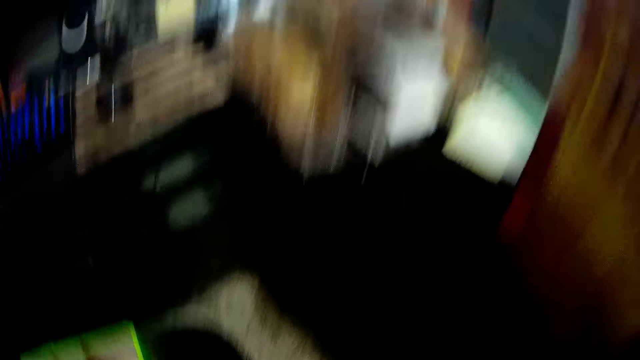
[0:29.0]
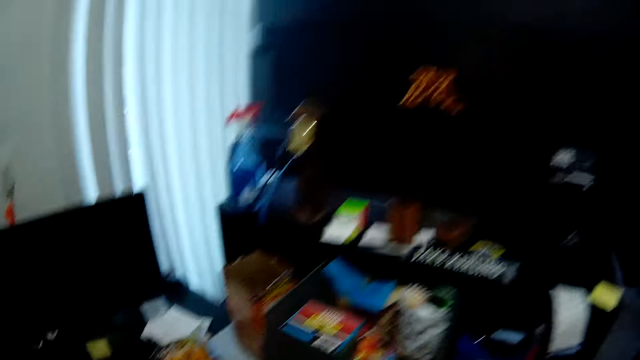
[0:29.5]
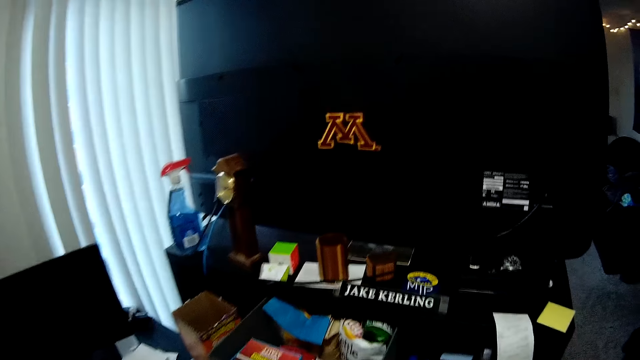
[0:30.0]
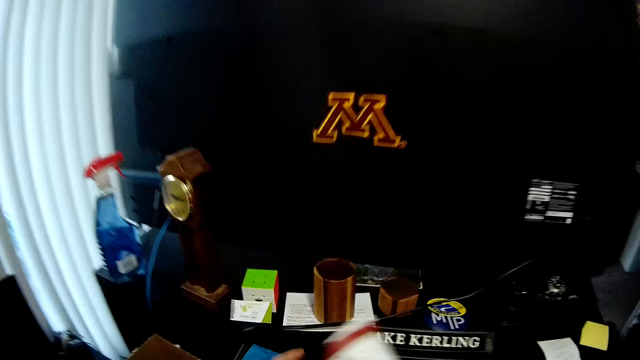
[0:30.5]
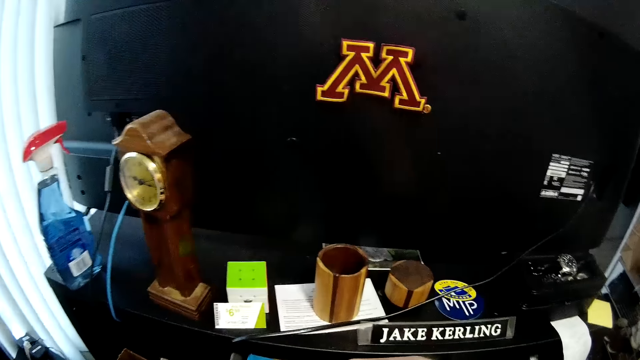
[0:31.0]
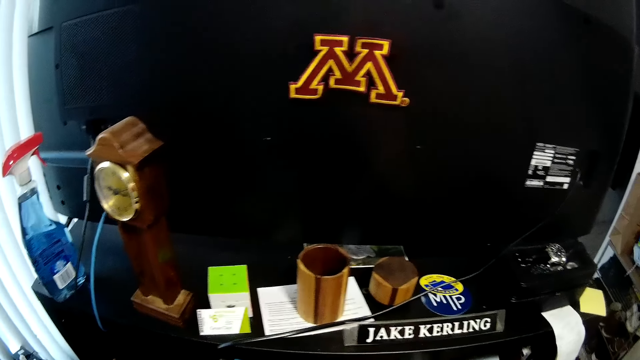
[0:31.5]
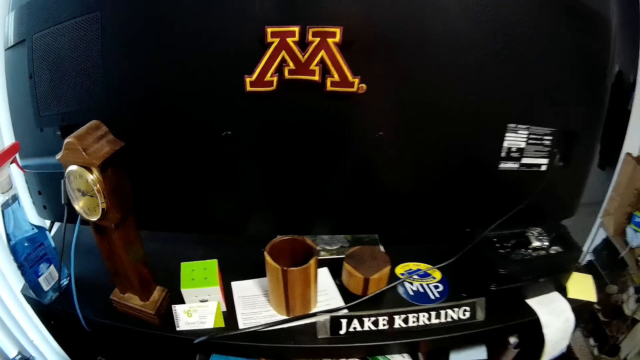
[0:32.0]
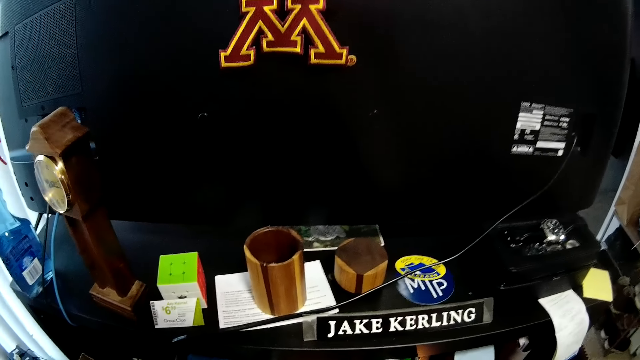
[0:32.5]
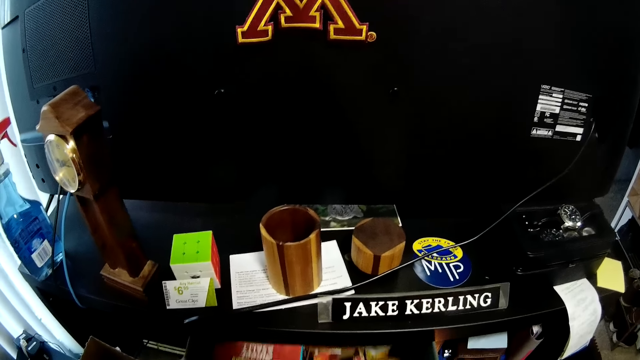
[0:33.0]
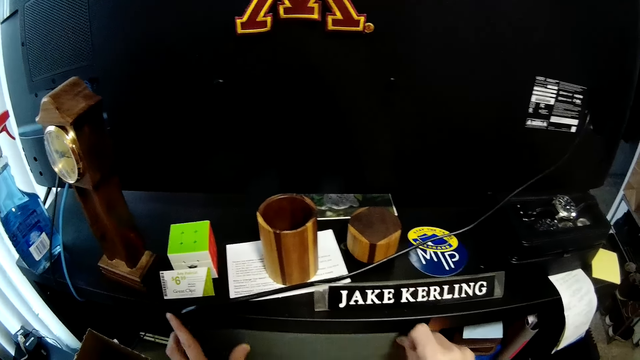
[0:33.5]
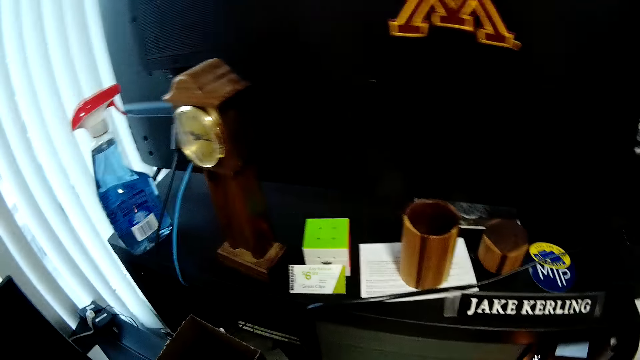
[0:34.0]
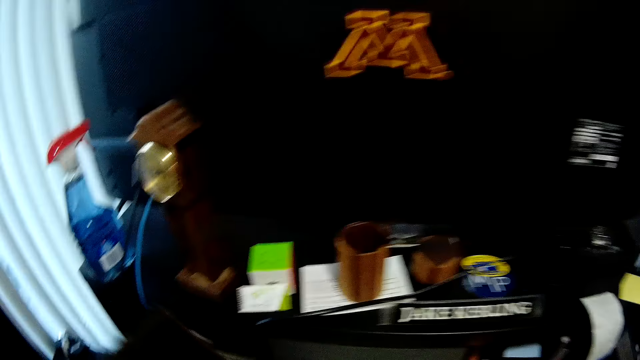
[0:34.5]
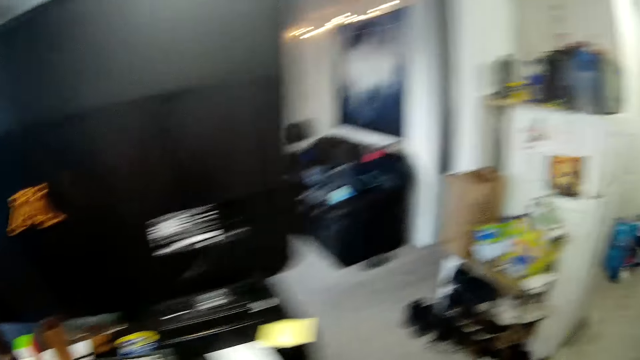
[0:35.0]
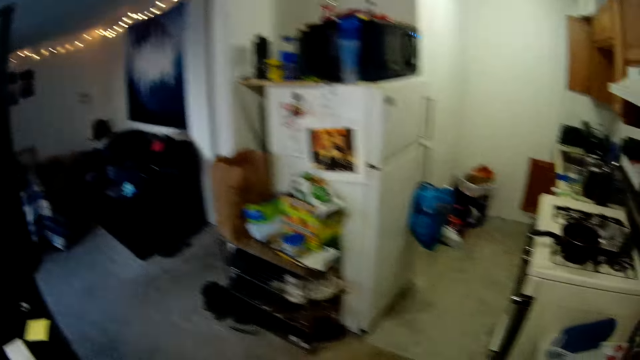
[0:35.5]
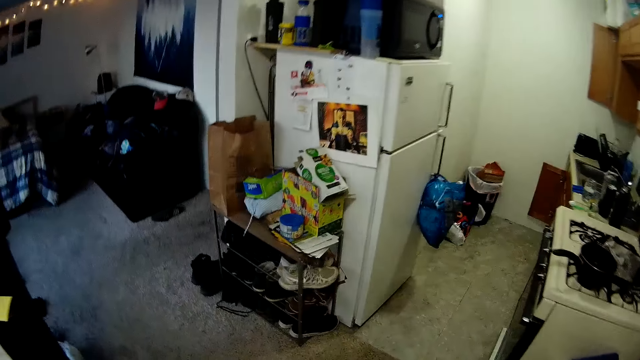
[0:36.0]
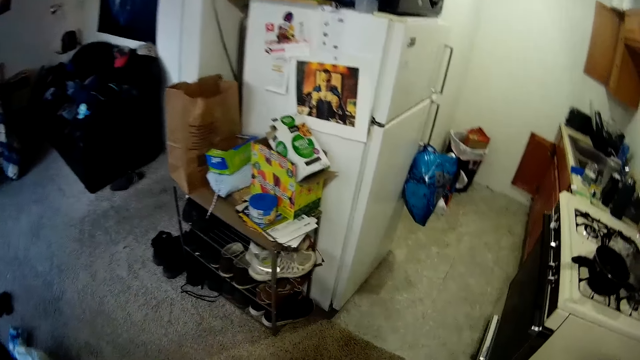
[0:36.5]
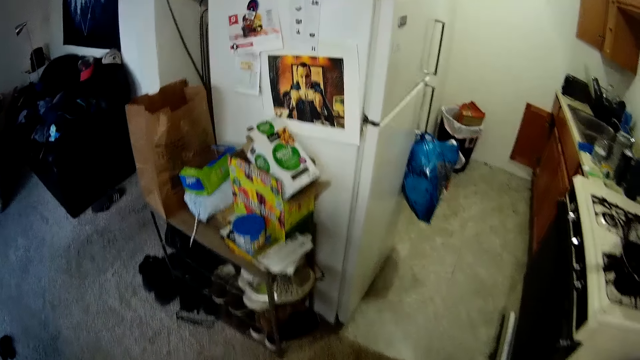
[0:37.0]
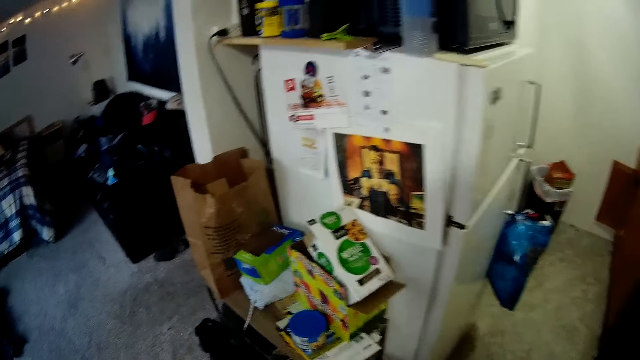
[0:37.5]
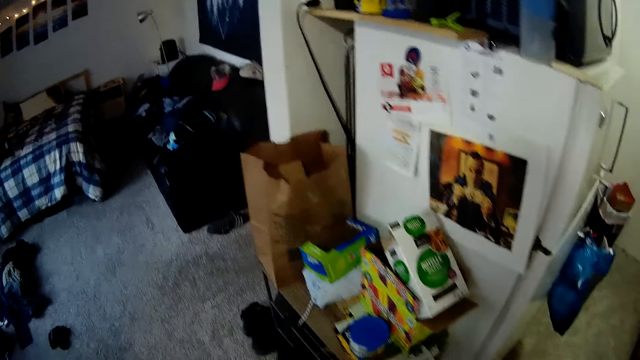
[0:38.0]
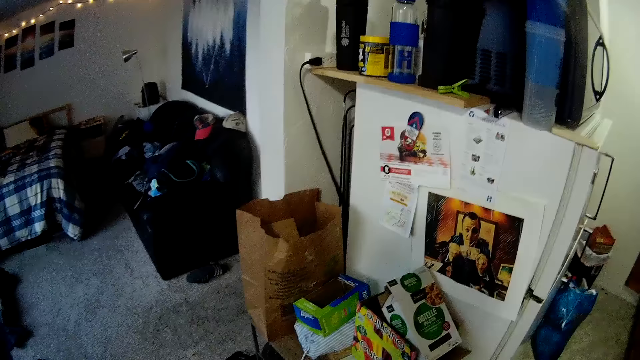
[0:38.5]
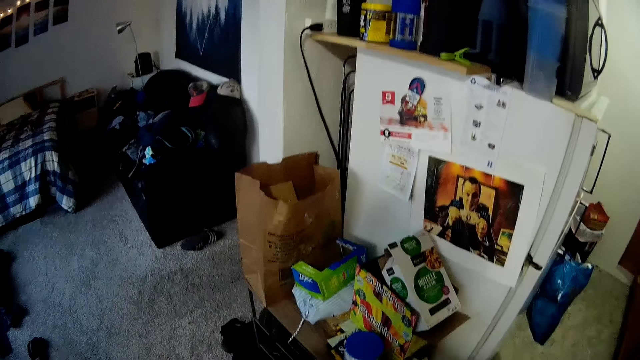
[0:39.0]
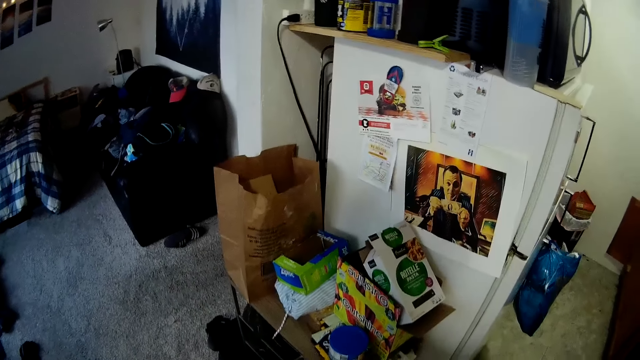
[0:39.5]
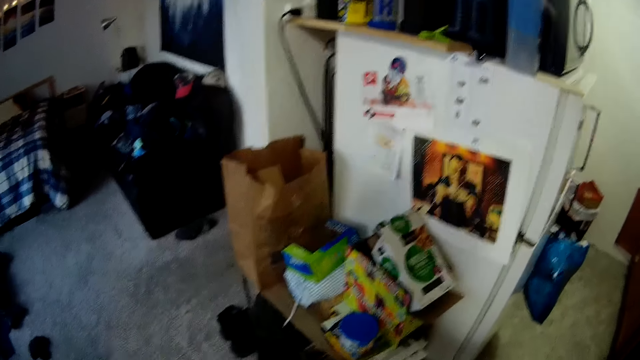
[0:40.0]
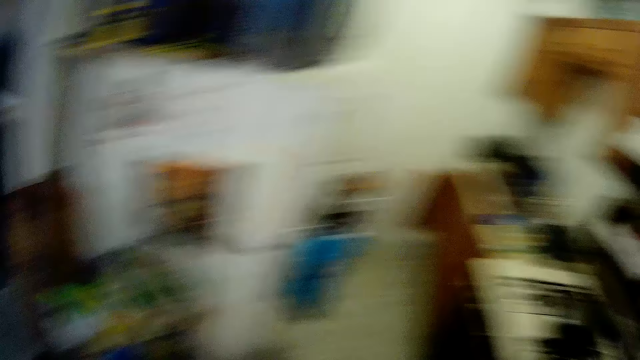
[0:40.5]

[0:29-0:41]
The camera wearer carries a box from the floor. They drop the box on a table. They close the drawer. They carry the box from the table. They move in the room.

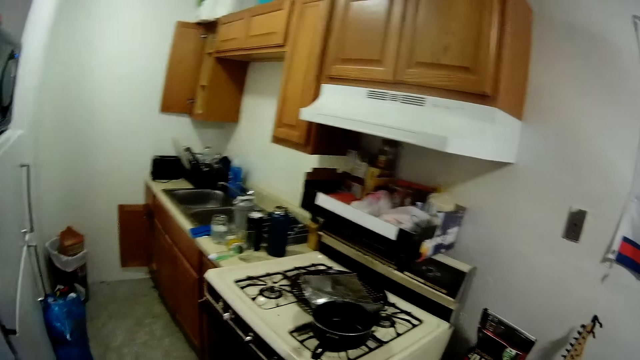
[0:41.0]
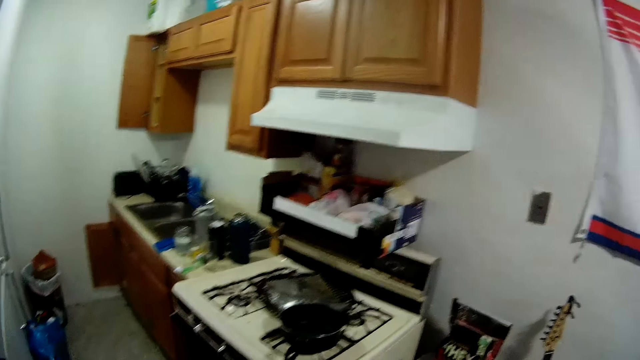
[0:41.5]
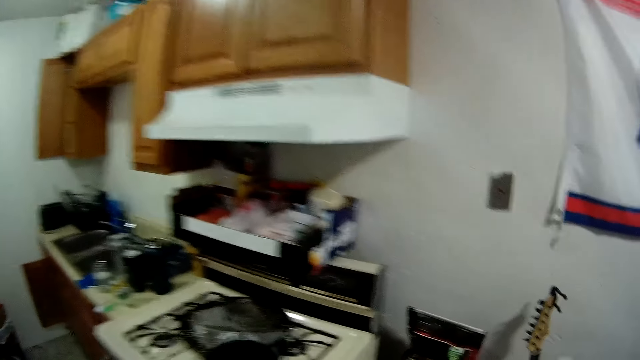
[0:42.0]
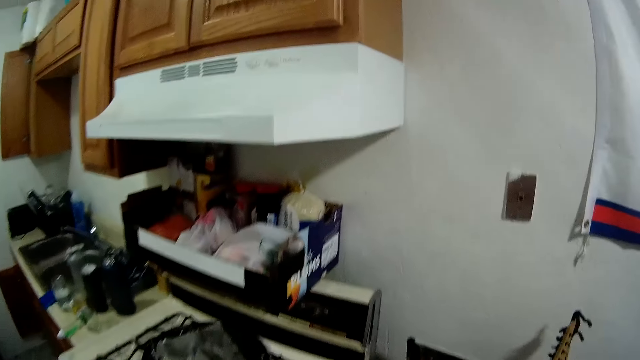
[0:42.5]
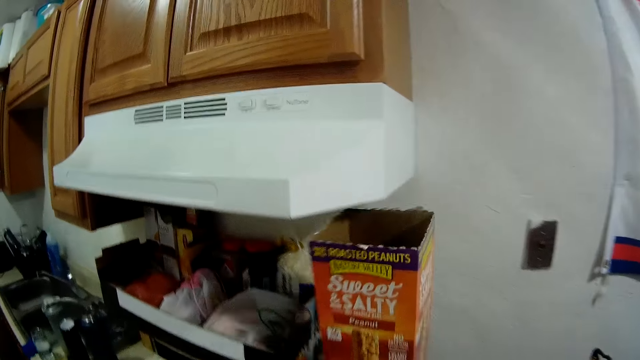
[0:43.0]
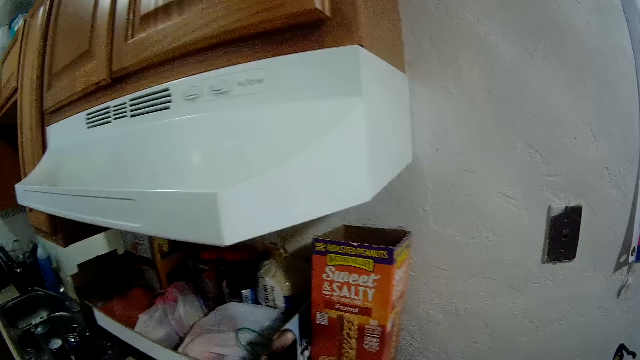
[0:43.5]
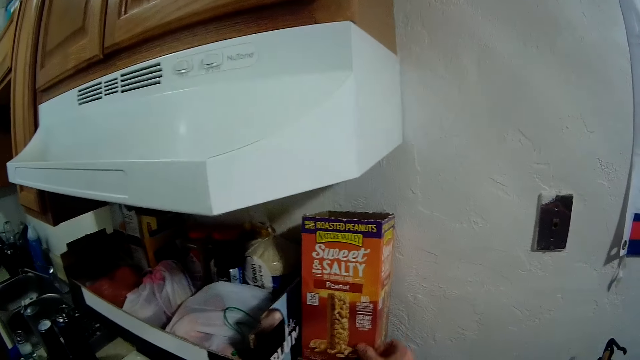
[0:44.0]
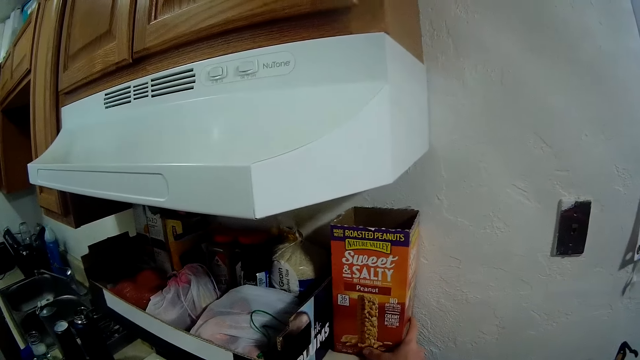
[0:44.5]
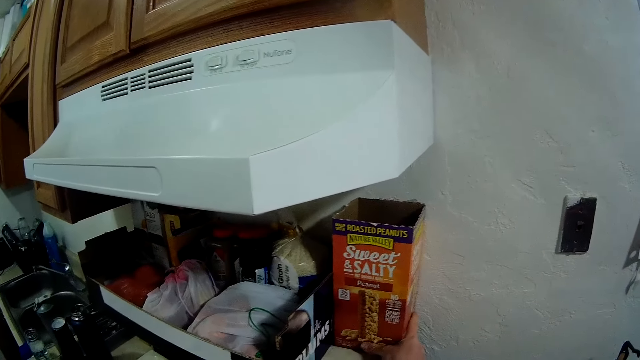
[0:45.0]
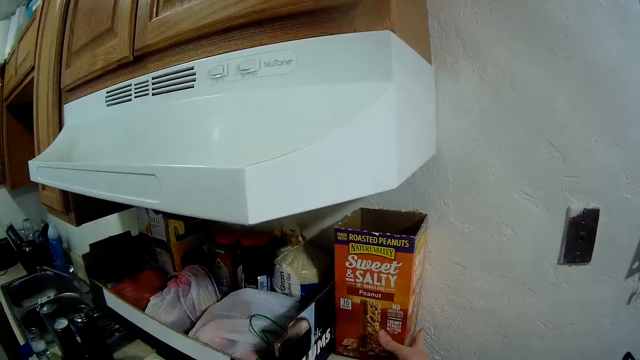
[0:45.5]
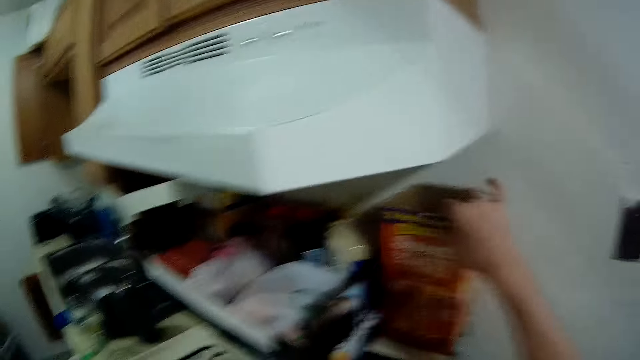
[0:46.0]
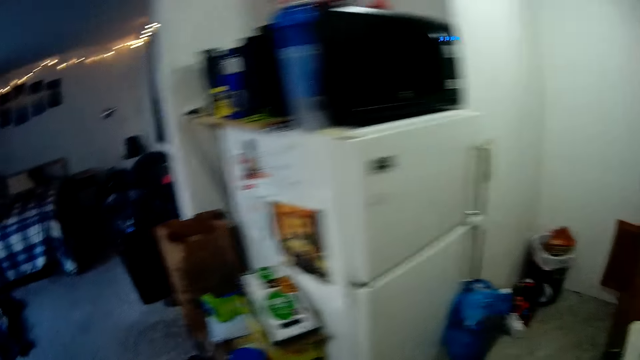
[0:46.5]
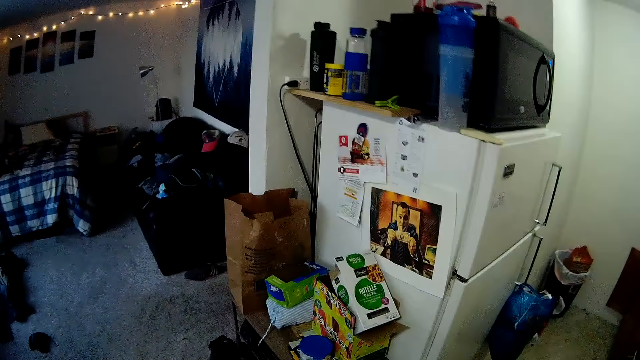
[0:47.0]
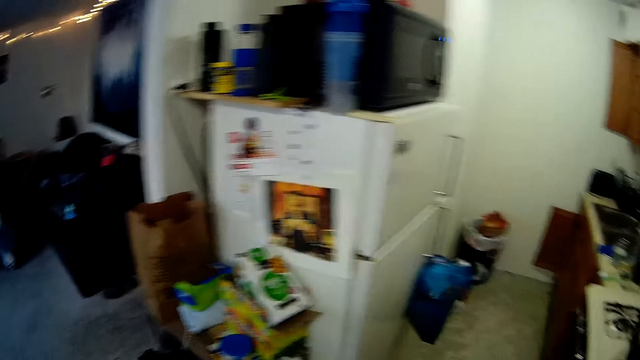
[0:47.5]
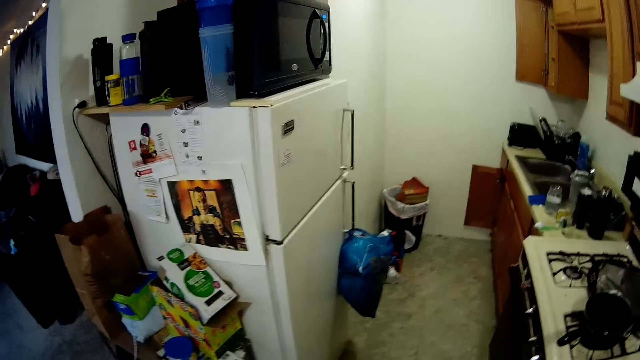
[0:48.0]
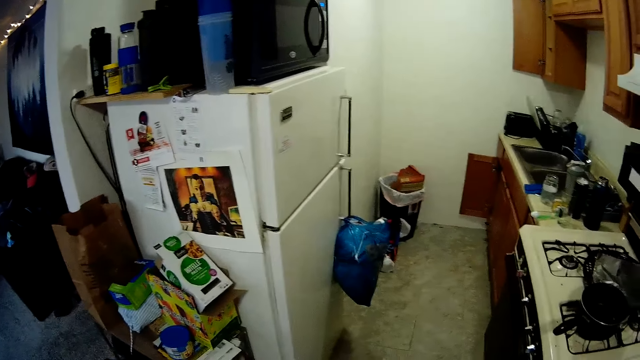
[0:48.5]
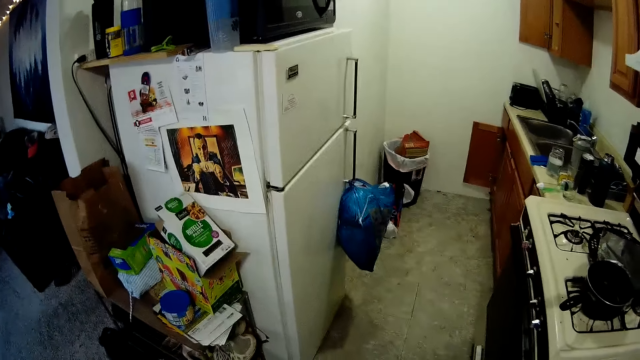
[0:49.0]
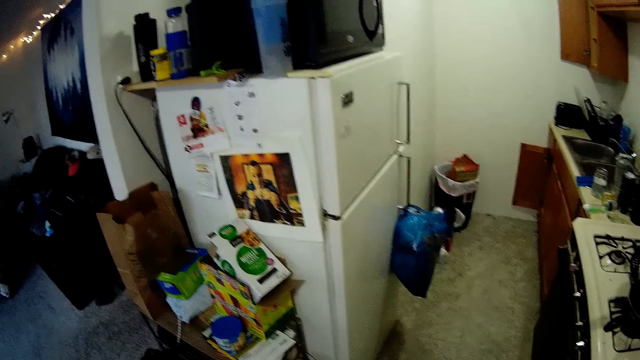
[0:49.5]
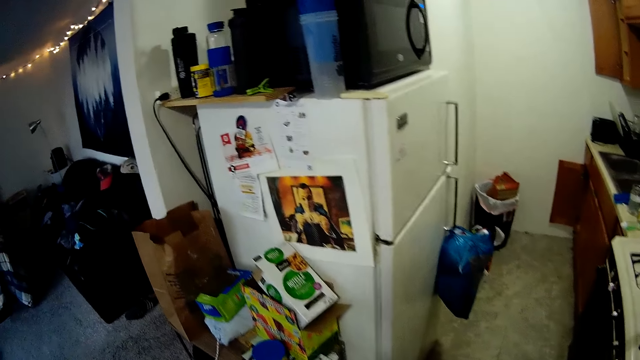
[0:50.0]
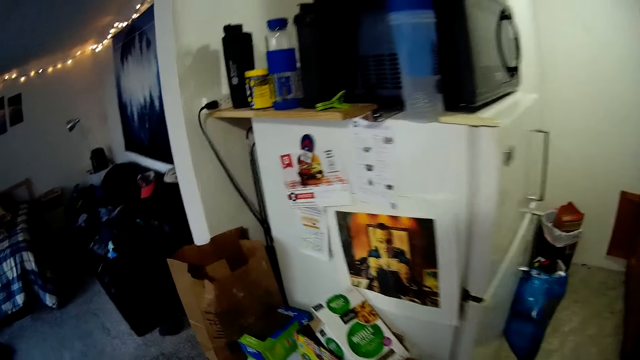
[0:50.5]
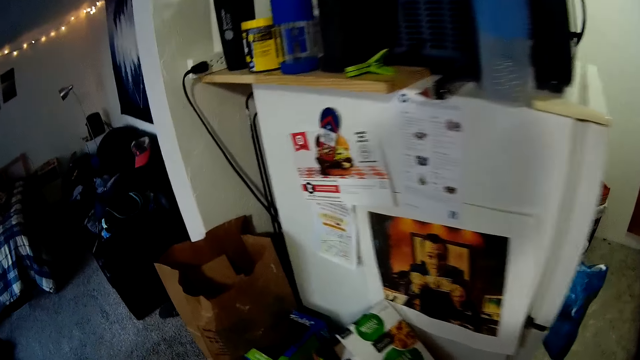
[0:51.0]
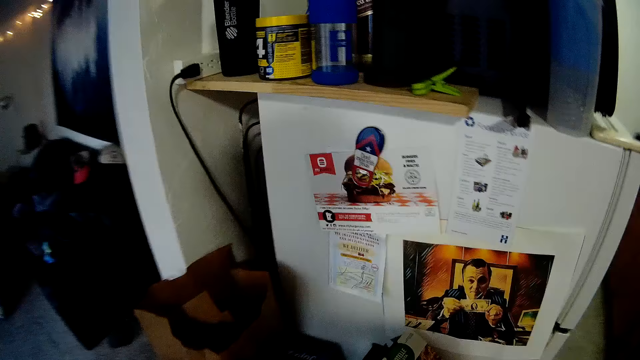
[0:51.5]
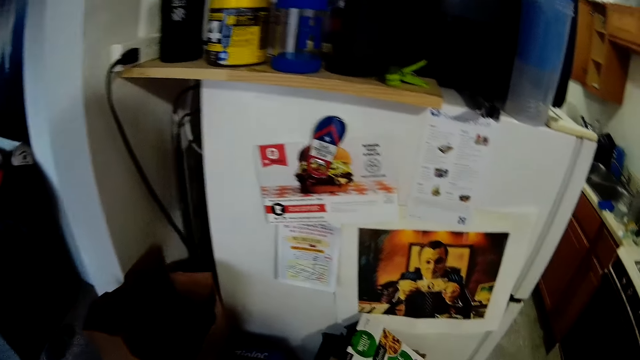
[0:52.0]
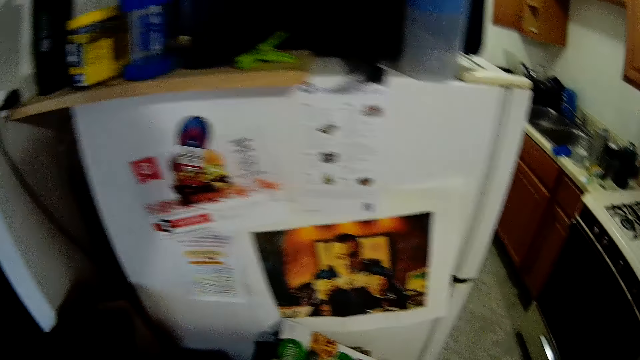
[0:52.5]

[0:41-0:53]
The camera wearer drops the box or carton on a shelf in the kitchen. They hold the carton. They move around the apartment. They look around in the kitchen.
